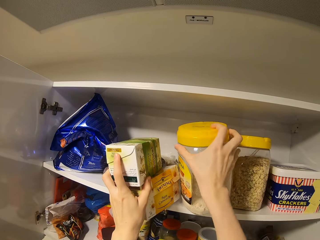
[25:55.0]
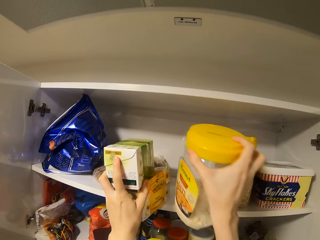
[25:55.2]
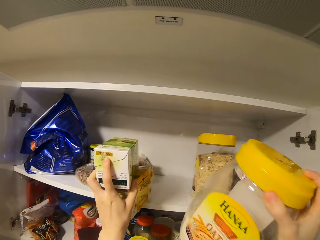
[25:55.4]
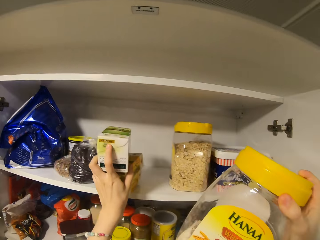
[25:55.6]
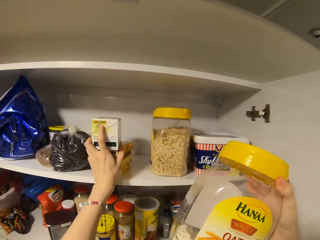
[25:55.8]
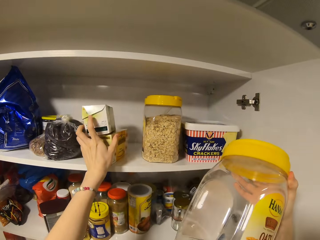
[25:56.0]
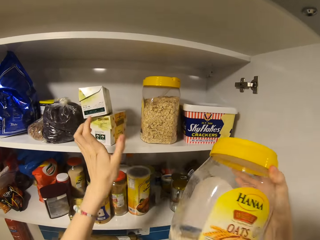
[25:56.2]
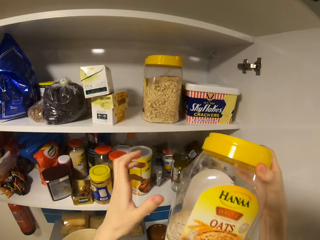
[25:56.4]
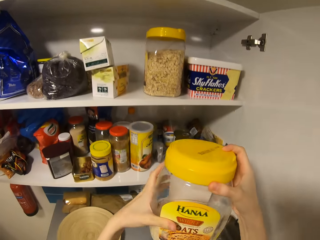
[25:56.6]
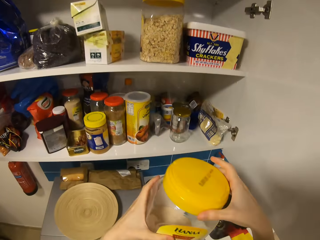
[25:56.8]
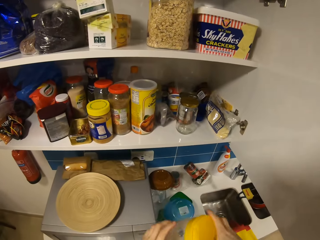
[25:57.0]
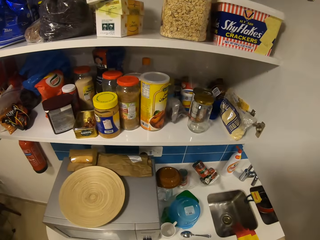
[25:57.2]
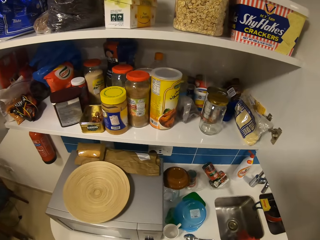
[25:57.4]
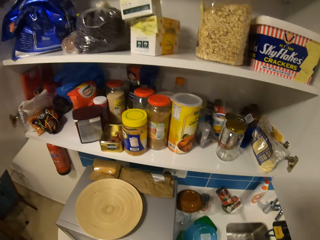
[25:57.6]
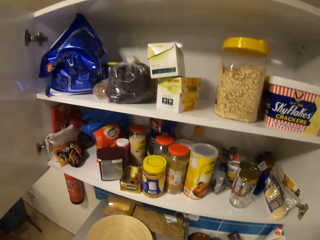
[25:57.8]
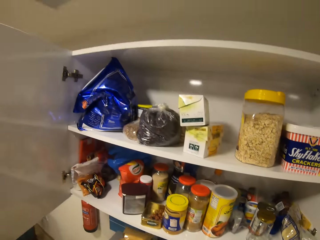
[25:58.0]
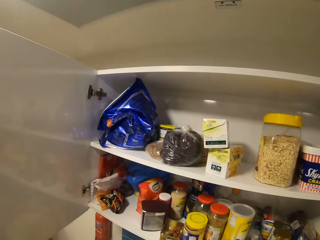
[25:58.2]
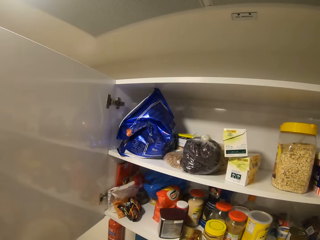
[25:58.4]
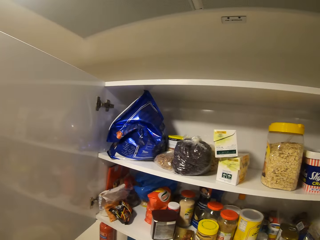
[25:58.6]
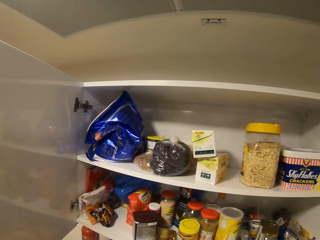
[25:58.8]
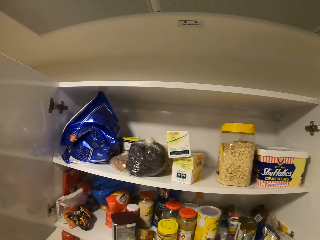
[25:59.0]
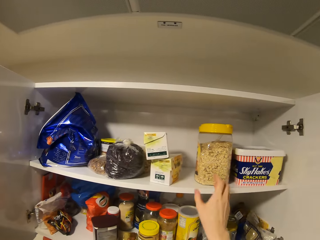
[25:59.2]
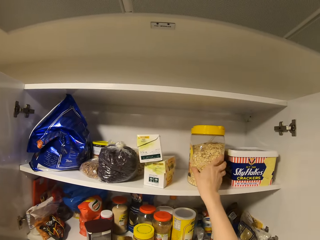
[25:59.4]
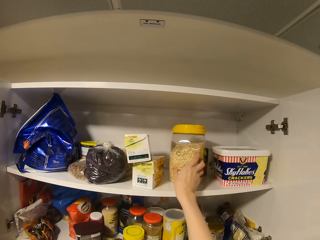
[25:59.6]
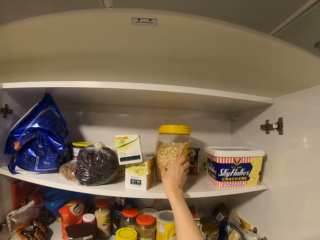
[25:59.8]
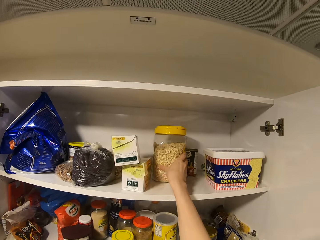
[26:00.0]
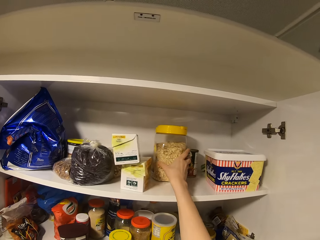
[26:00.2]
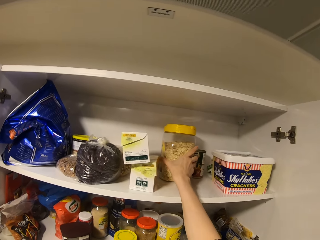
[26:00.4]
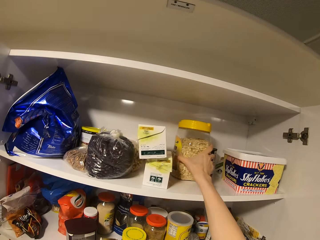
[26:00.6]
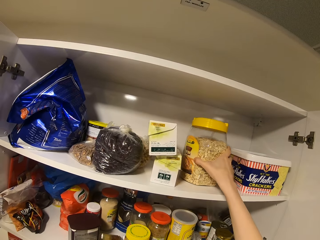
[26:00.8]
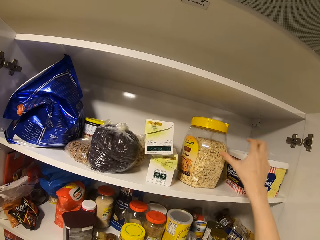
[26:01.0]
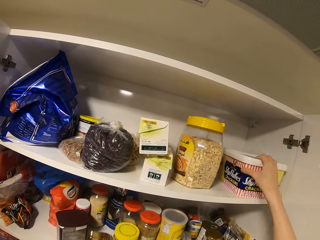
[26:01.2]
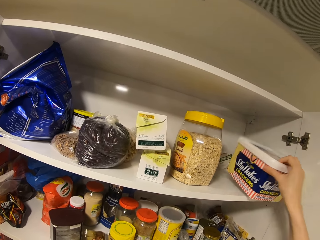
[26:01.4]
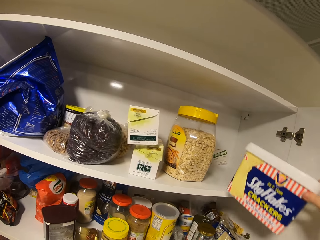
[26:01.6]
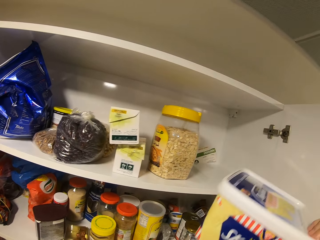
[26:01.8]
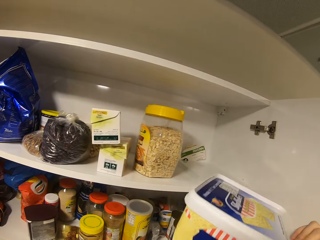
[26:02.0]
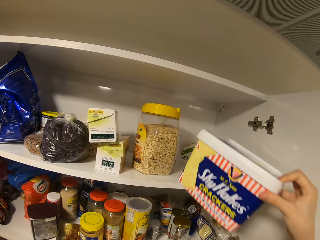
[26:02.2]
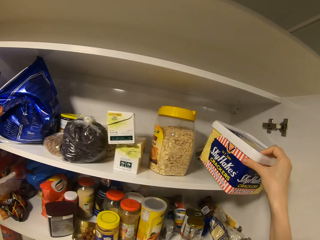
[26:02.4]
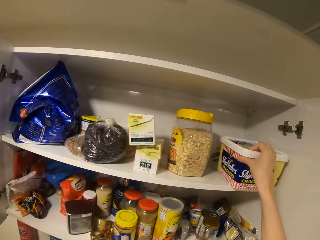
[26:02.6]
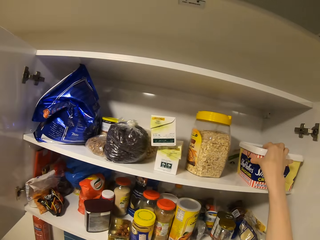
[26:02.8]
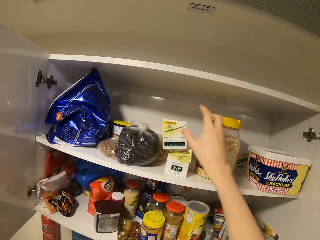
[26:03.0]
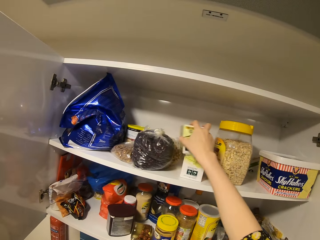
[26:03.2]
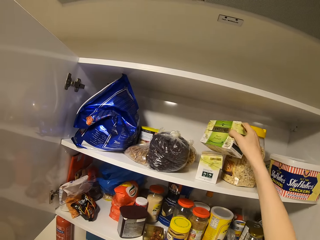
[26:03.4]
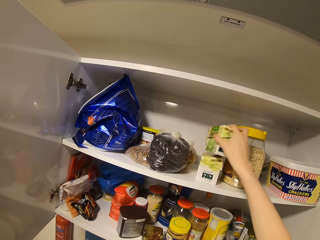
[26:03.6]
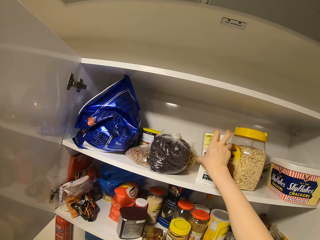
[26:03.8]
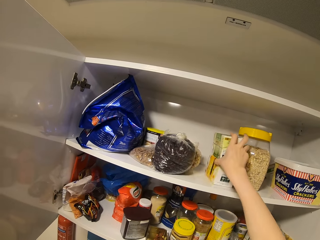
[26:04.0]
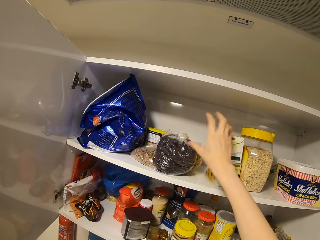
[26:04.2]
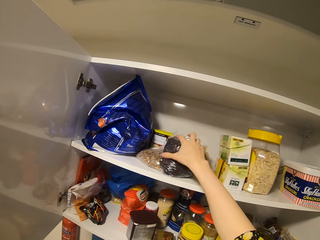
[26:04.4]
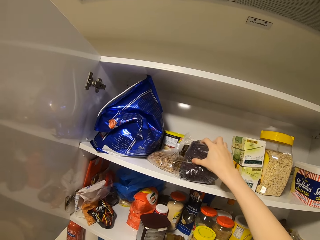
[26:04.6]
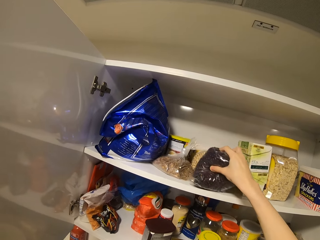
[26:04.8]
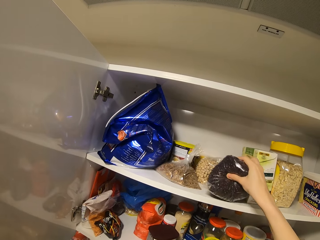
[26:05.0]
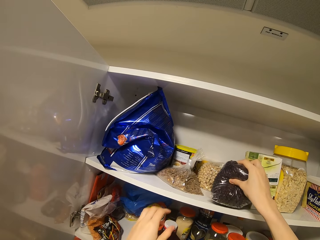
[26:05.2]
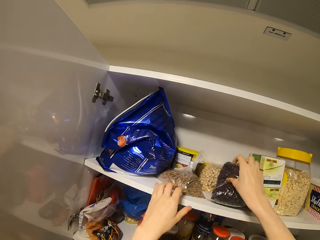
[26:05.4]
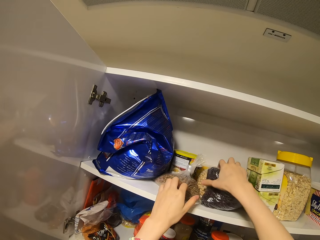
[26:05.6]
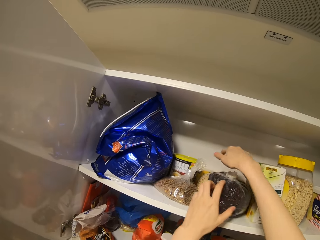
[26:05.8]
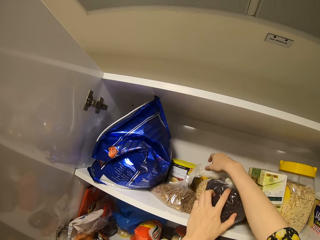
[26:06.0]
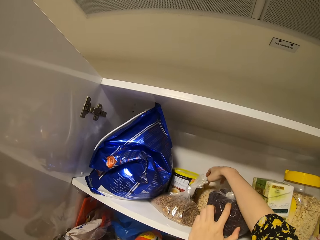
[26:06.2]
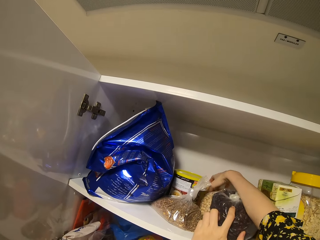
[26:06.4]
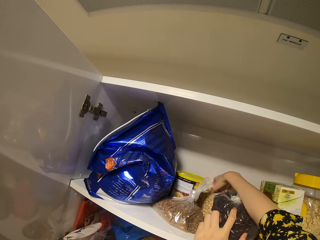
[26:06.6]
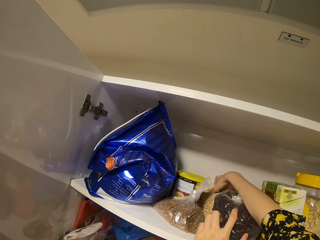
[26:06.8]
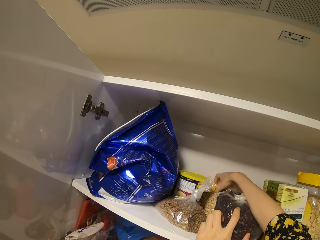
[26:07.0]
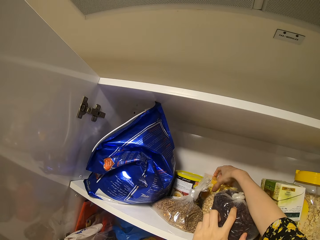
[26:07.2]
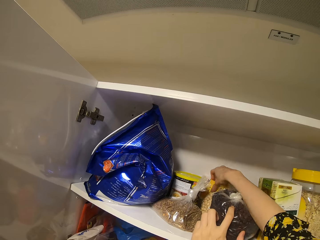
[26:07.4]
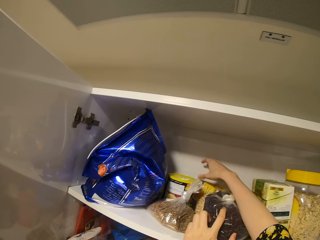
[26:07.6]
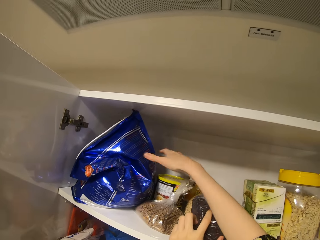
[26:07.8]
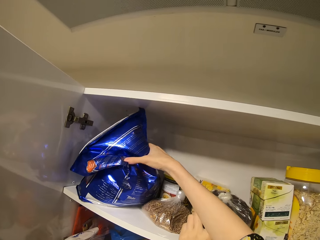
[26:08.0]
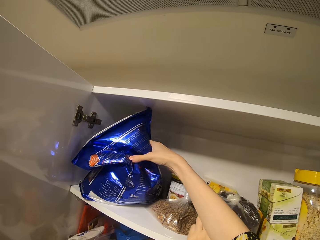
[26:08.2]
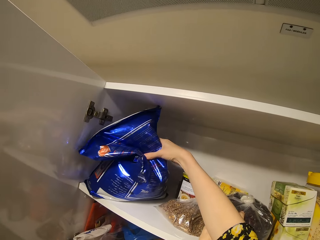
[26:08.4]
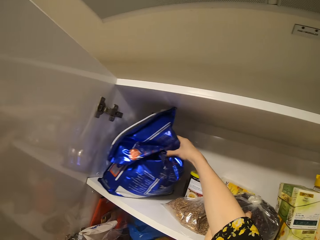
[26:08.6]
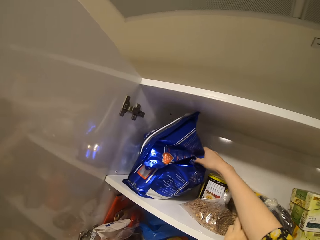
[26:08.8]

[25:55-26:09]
The camera wearer moves the boxes in the shelf. They shake the bottle container, put the bottle container down and move the bottle container. They move the boxes in the shelf. They pick up a plastic container from the shelf. They put the plastic container in the cabinet. They move the packet box. They pick up a box from the shelf. They move a plastic or paper bag in the shelf. They touch items in the cabinet. They move the bag in the shelf again. They move the plastic packet in the shelf.

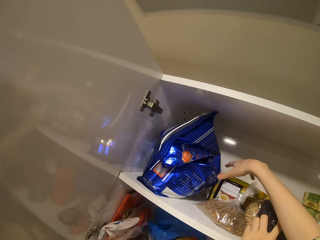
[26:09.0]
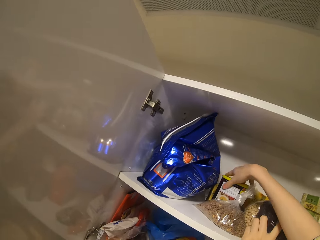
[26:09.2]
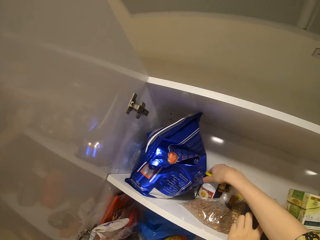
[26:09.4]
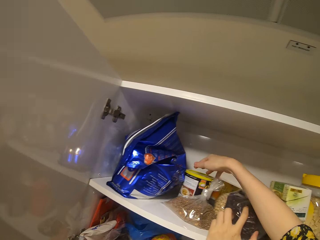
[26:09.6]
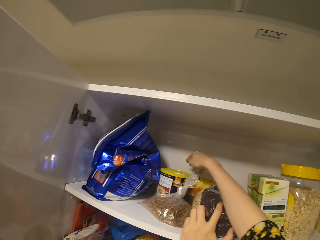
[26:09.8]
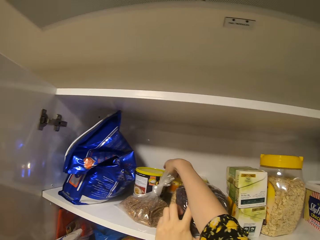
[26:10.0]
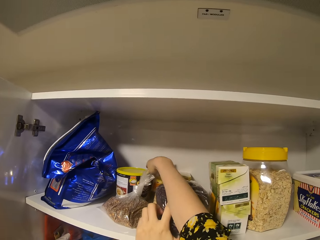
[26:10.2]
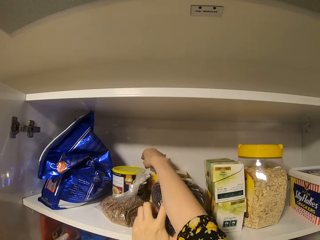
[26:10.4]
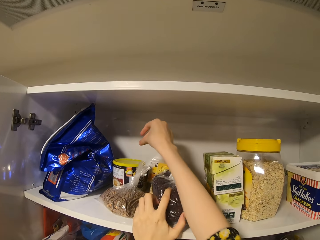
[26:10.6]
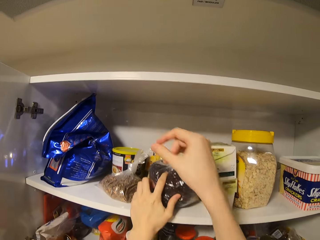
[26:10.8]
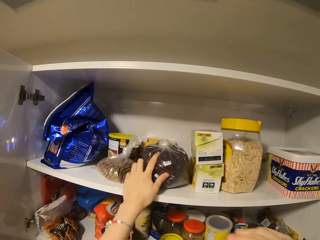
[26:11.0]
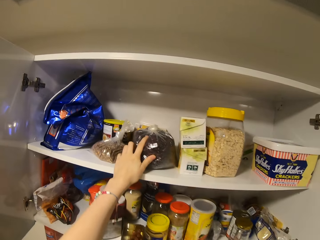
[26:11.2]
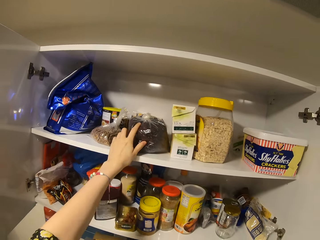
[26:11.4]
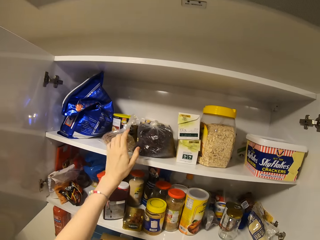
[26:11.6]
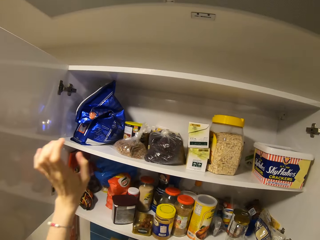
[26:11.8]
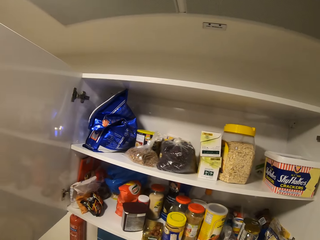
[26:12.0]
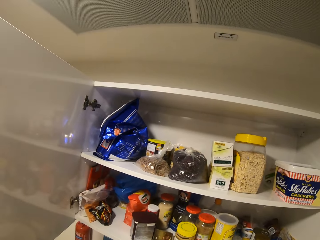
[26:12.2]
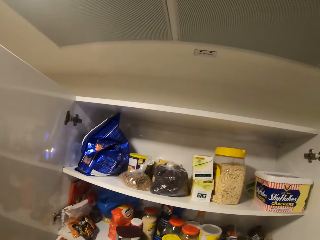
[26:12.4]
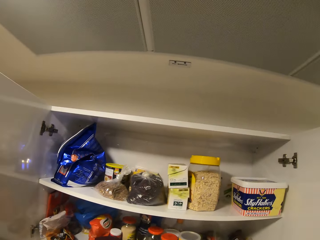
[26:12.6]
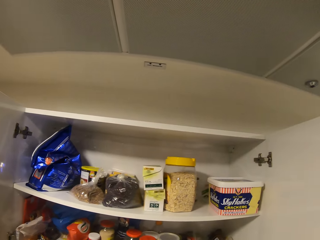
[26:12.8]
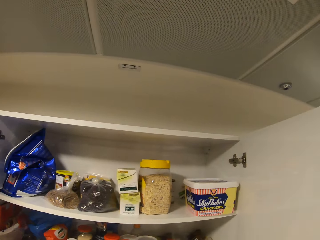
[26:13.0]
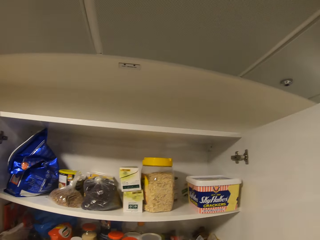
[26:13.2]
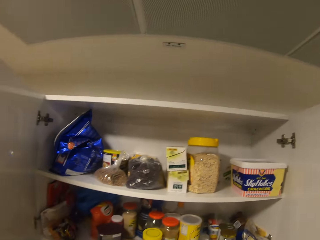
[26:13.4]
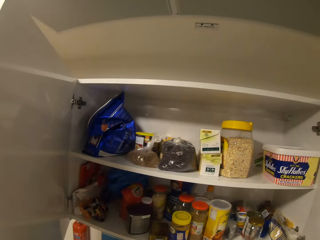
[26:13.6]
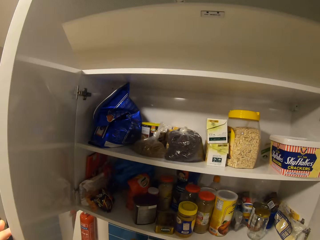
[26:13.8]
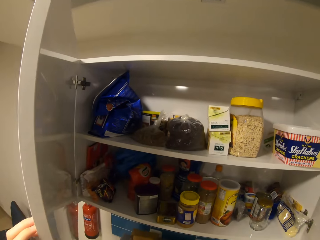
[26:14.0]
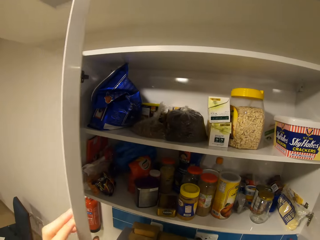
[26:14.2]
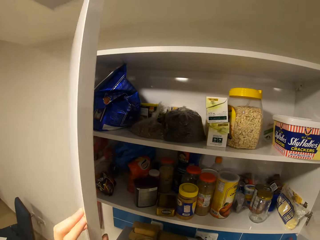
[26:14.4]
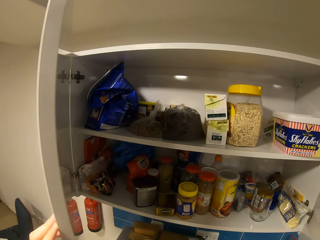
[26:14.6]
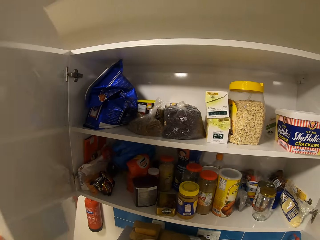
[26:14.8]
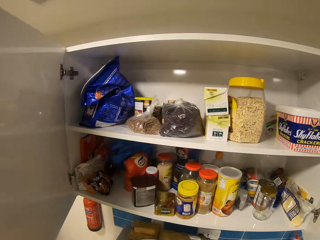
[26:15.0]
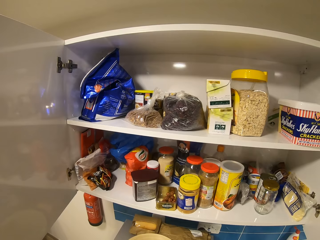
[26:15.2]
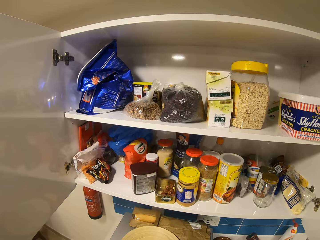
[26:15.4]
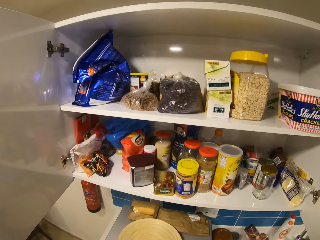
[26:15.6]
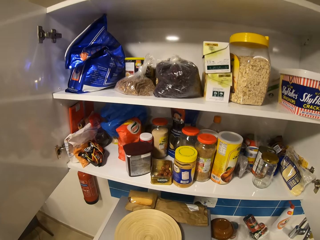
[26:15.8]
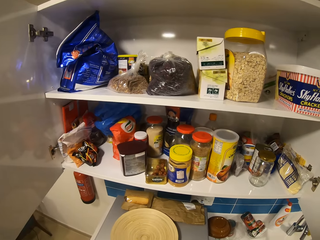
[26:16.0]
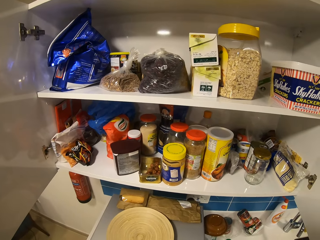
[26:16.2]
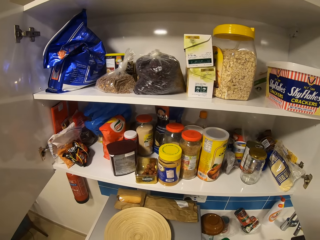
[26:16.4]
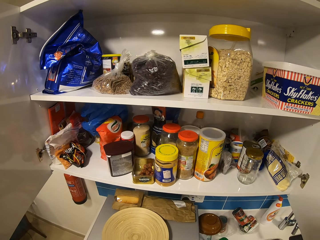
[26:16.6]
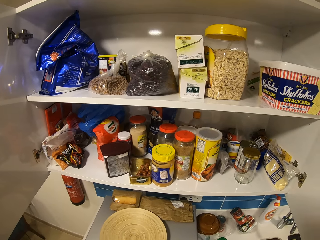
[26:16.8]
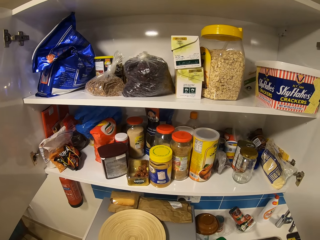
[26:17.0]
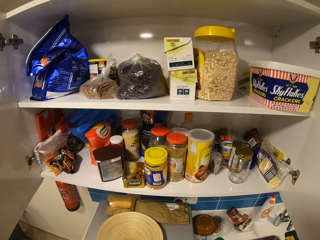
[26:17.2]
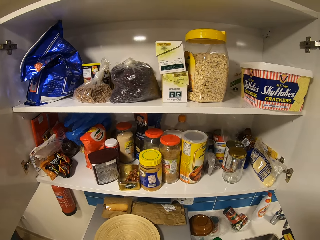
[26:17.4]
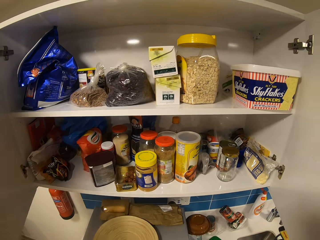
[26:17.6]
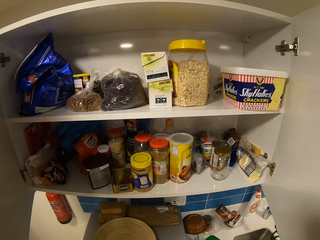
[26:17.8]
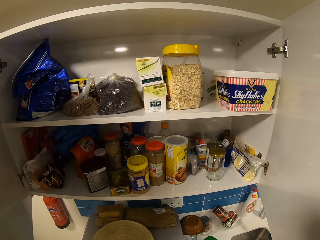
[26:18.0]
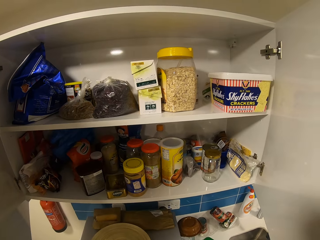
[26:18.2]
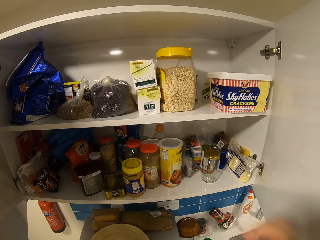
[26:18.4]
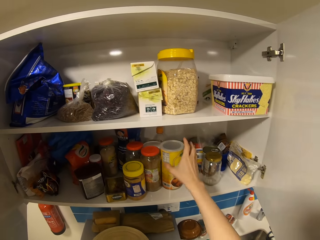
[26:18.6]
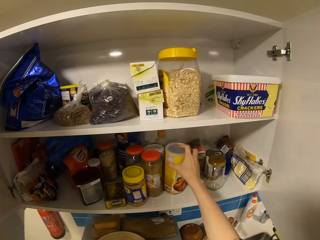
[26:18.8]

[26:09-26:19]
The camera wearer moves the tin container in the shelf. They remove their hands from the cabinet. They look around. They push the cabinet doors. They look into the cabinet.
